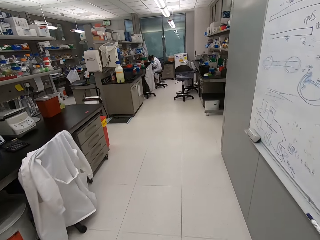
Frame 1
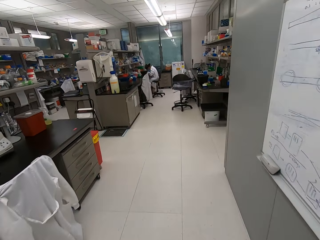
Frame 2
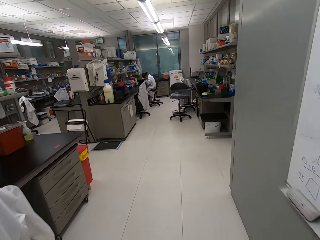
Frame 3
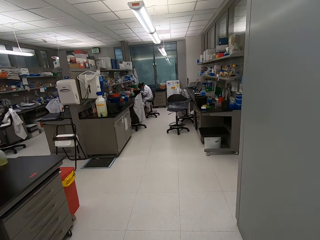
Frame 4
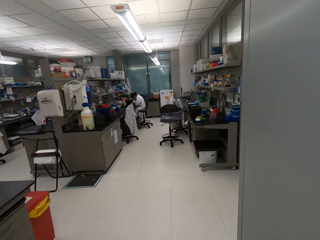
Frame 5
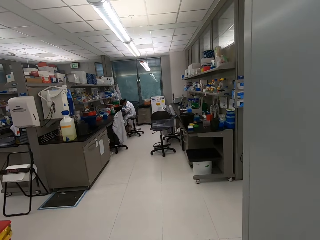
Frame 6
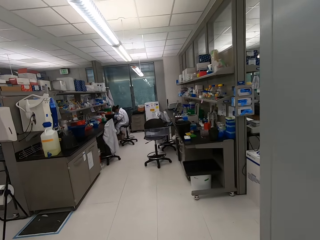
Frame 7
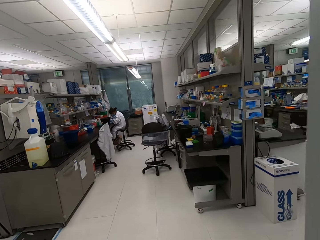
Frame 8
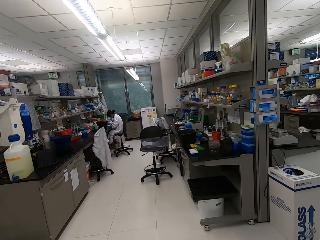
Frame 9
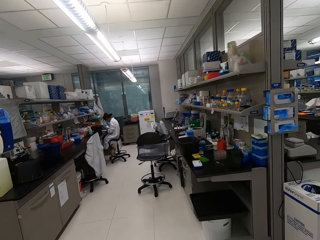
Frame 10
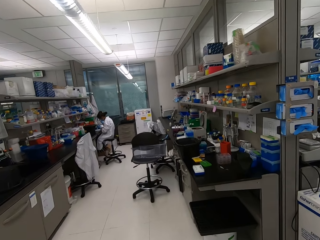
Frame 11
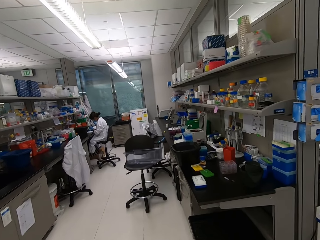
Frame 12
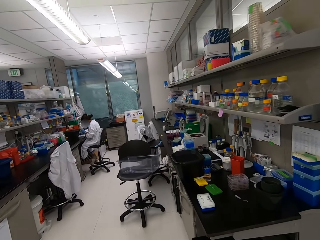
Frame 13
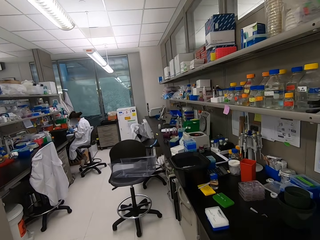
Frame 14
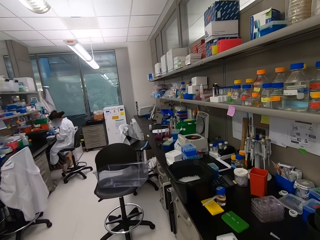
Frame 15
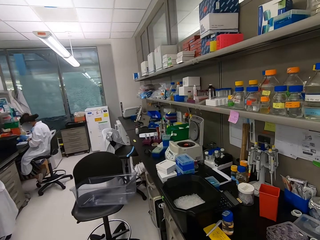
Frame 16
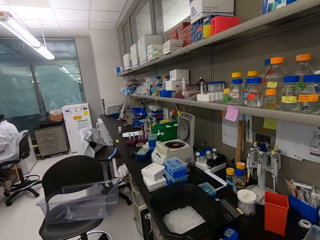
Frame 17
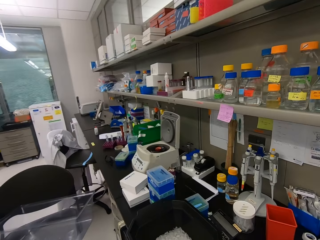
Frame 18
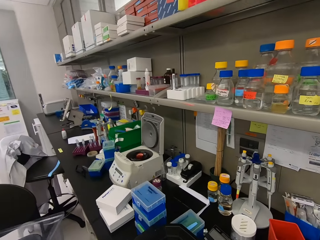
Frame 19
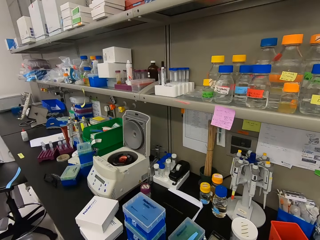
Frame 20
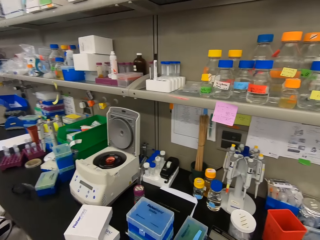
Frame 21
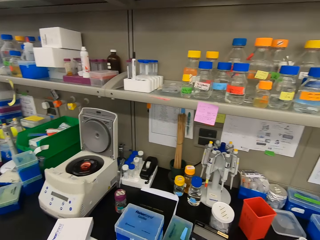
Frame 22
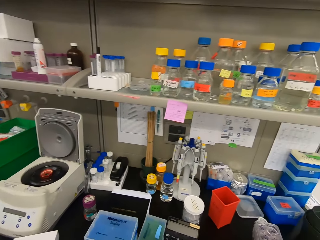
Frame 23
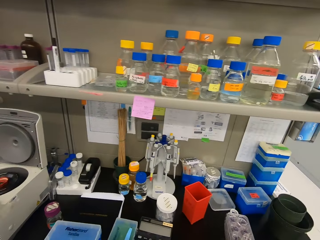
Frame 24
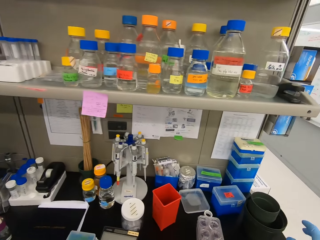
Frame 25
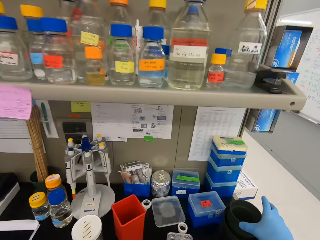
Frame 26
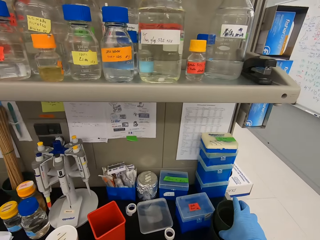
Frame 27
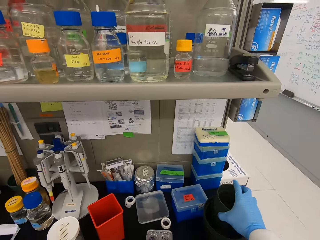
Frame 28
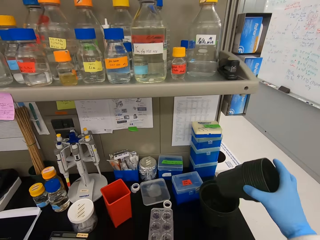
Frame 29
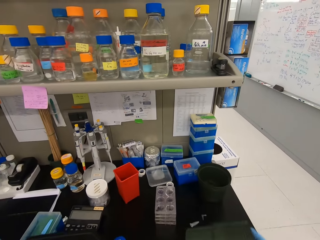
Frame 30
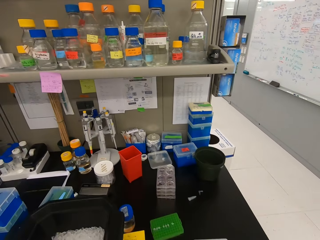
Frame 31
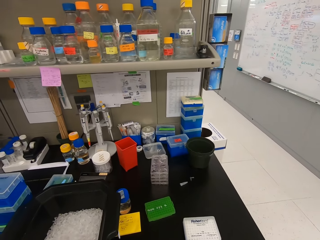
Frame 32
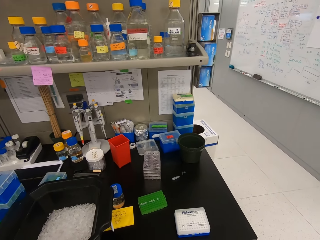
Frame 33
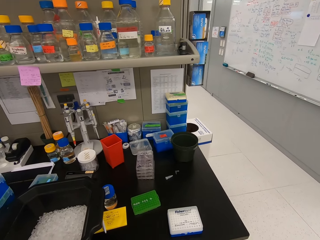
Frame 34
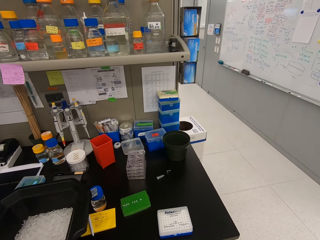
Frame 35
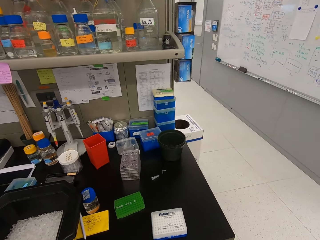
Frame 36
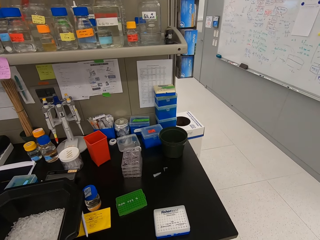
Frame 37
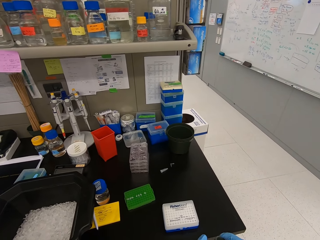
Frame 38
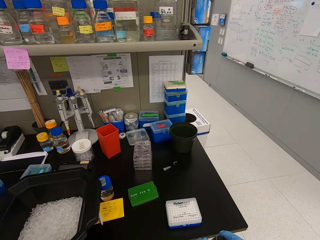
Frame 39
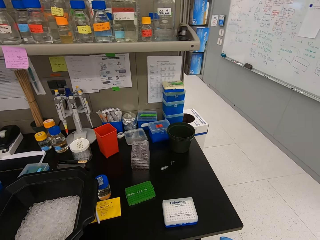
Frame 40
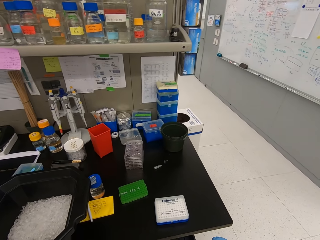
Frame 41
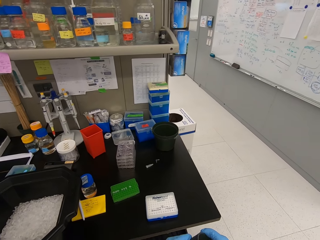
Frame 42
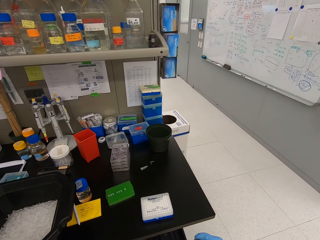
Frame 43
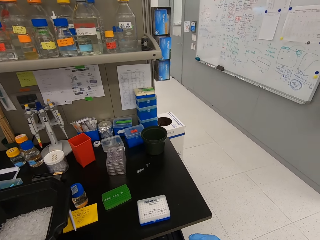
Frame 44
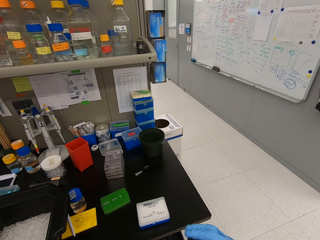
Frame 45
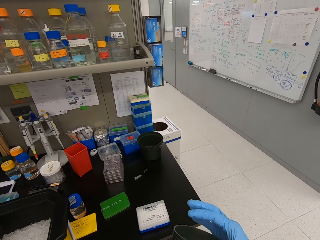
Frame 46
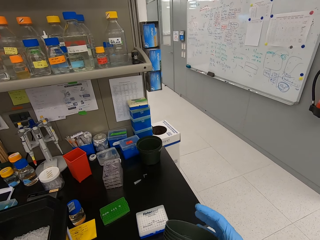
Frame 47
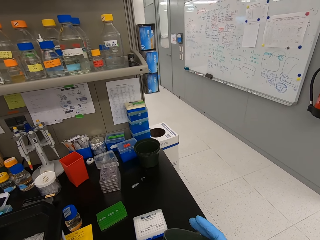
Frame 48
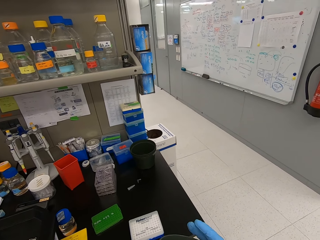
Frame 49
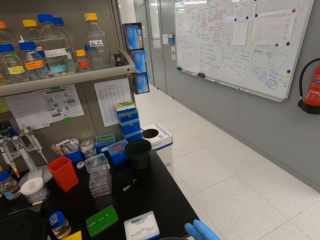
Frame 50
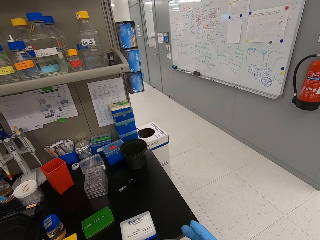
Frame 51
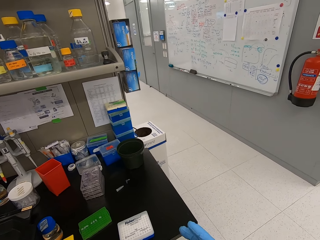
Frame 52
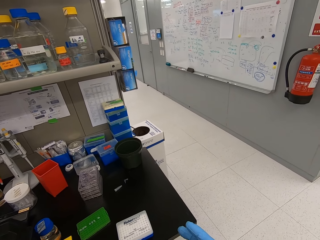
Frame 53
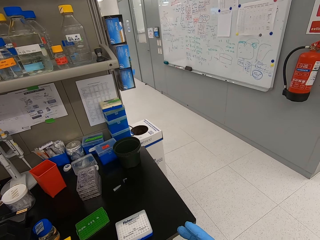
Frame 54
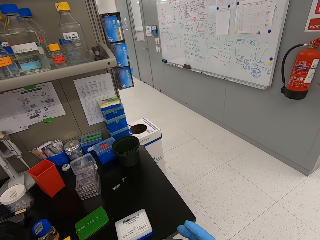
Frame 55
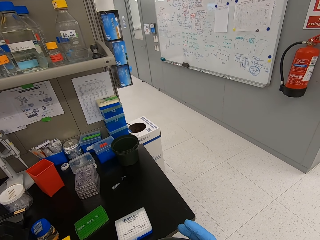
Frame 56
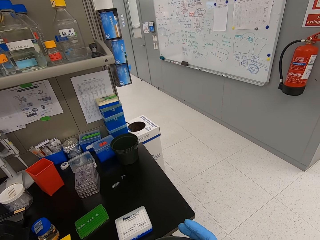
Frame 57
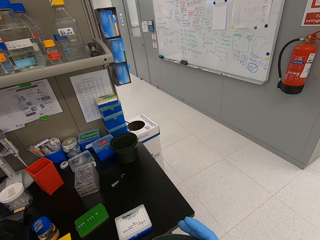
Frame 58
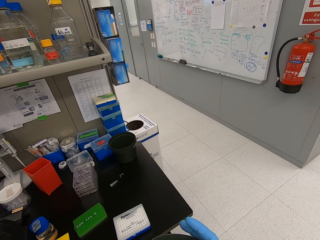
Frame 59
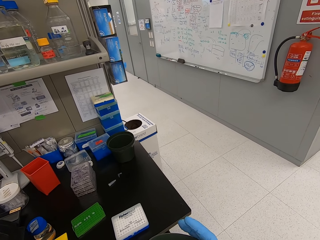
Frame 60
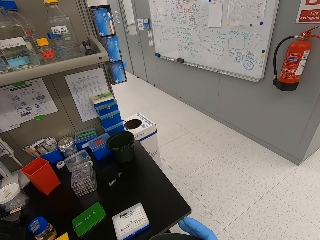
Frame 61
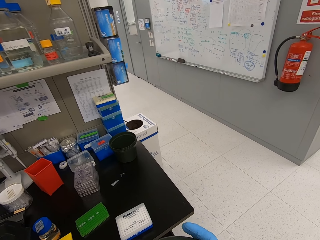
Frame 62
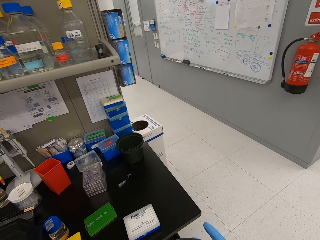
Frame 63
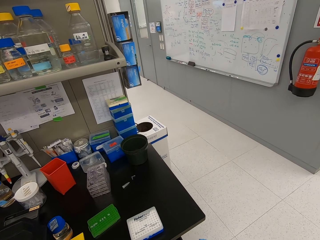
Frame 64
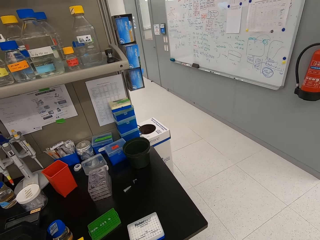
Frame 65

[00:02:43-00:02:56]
A woman moves. The camera wearer picks up a plastic pot or vase. They look at the vase. They count the plastic pot.

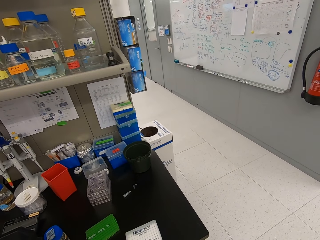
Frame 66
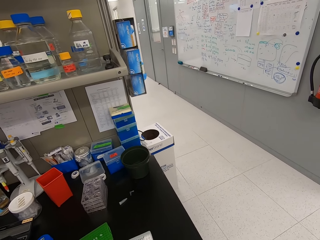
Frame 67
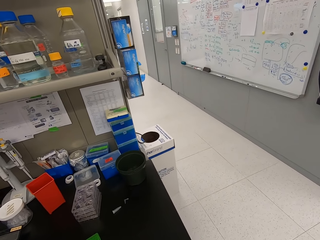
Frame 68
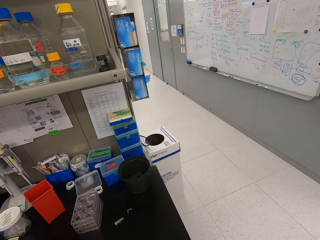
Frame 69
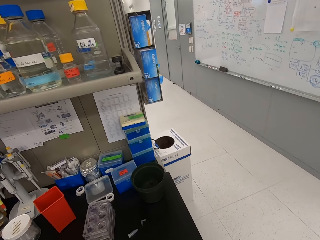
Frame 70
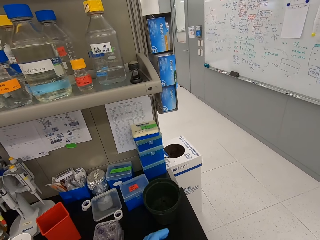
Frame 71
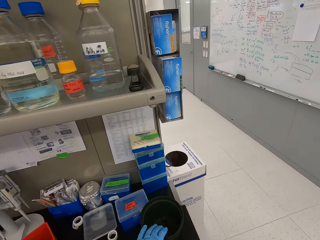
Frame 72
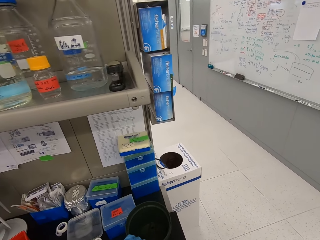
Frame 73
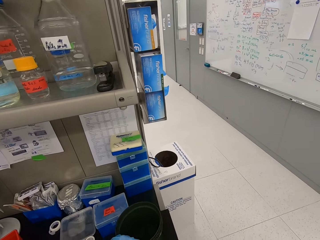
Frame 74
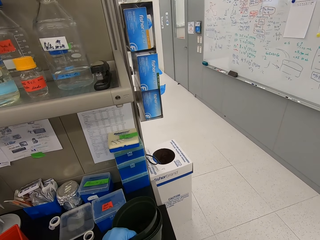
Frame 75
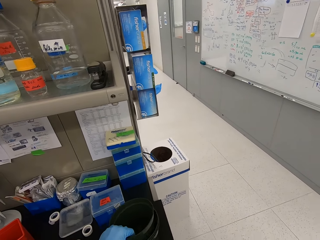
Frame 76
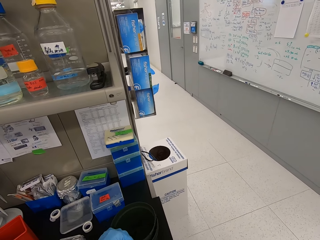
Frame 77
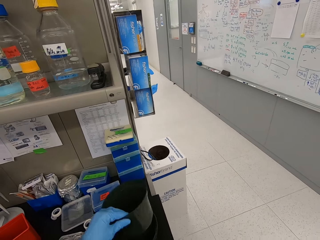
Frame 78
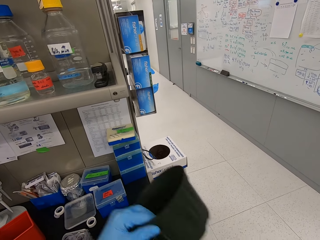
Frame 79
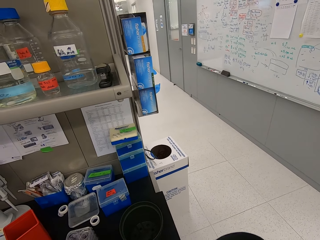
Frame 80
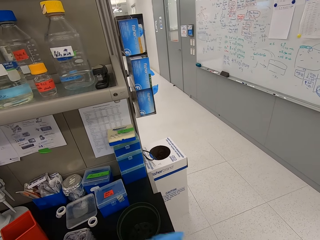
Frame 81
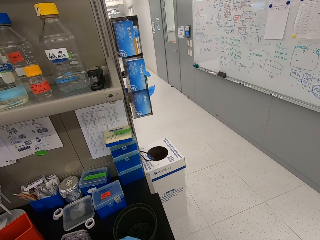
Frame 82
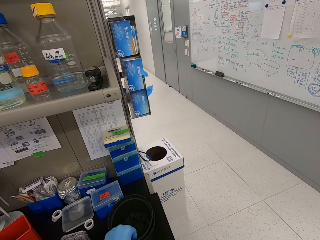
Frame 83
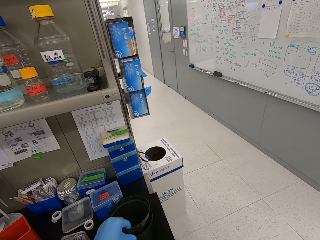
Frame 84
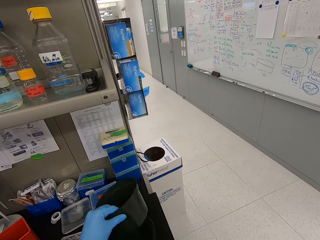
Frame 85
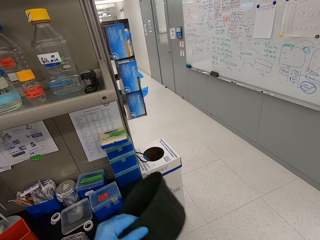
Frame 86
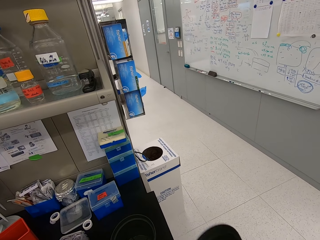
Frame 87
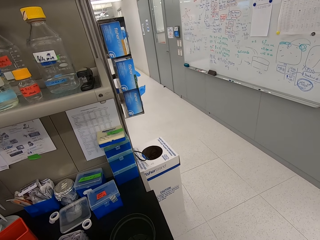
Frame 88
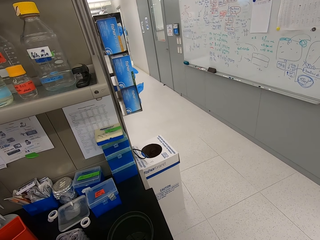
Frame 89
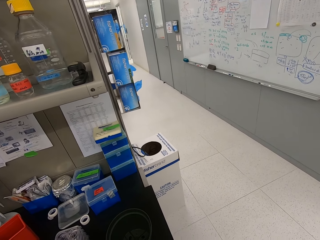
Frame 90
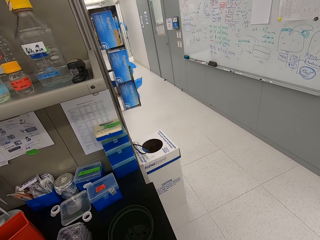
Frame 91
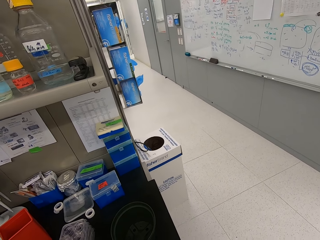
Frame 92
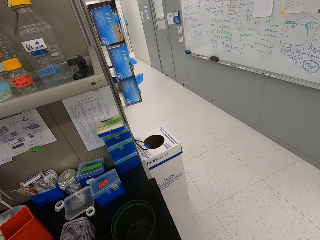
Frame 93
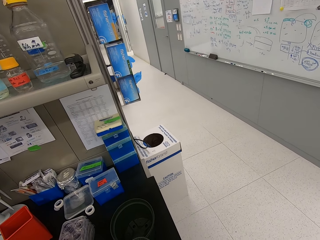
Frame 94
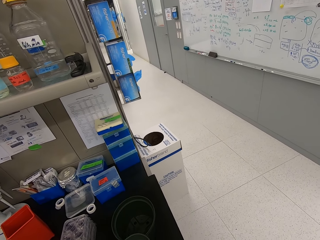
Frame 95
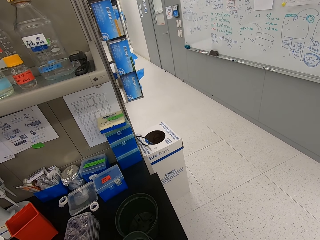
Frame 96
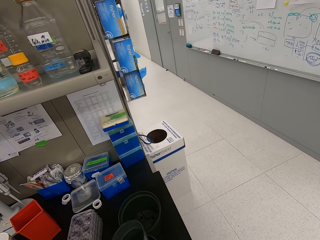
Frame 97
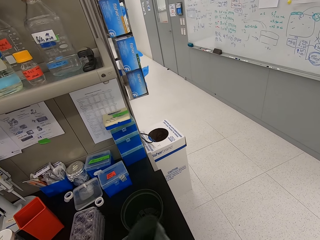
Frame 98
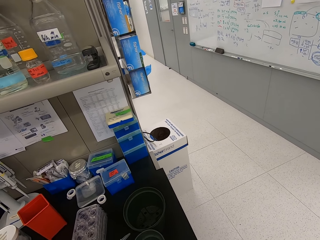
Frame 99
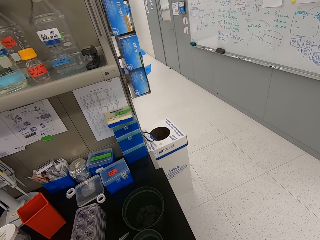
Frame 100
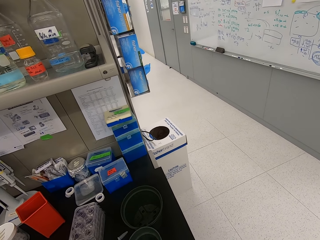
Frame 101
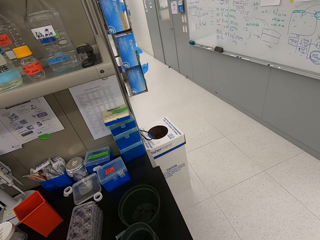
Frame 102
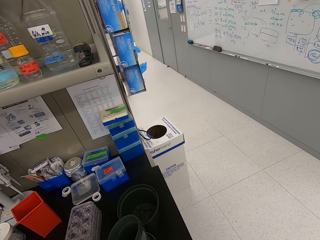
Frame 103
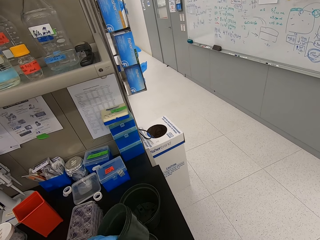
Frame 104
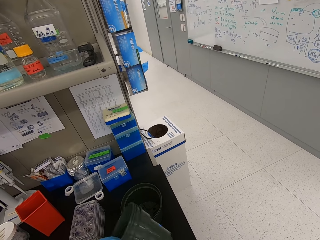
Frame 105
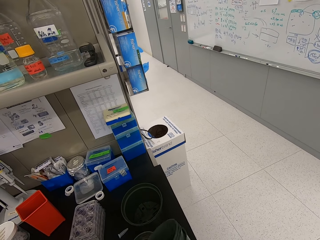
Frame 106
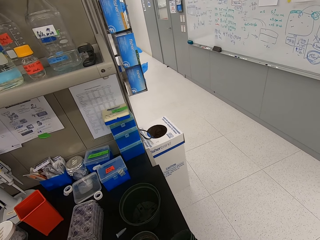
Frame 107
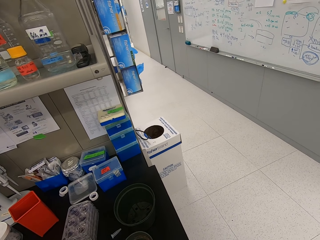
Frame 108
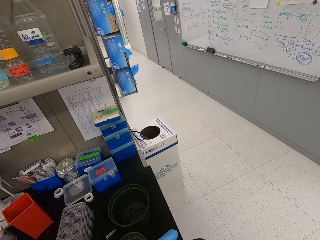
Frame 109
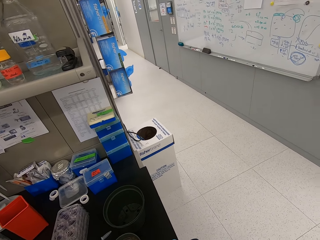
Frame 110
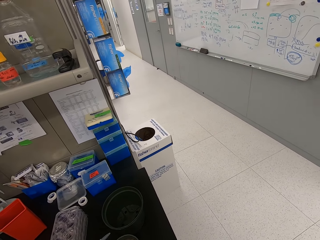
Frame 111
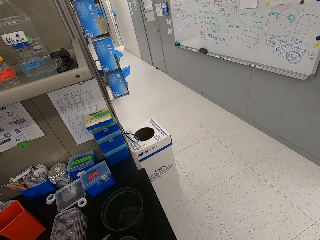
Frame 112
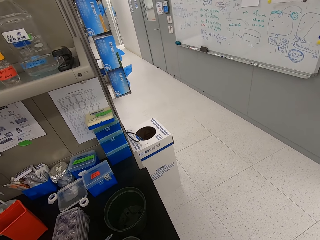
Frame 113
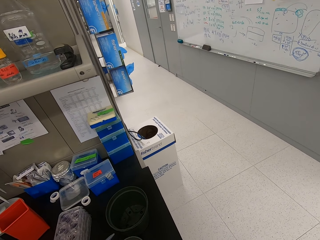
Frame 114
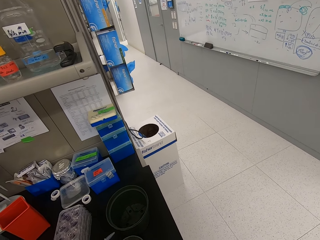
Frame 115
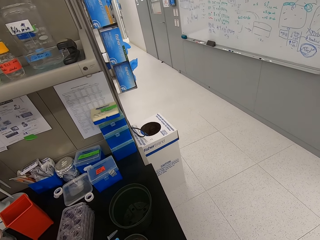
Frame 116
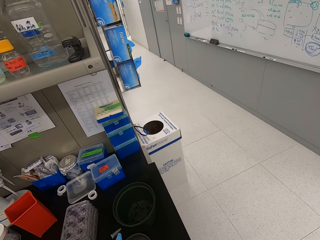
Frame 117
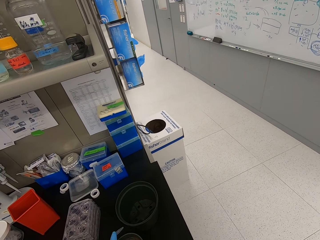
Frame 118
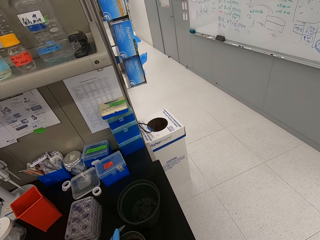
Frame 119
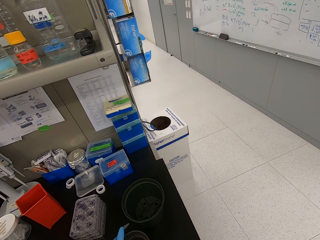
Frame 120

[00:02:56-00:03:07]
The camera wearer picks up the plastic pot or vase. They look at the vase.
